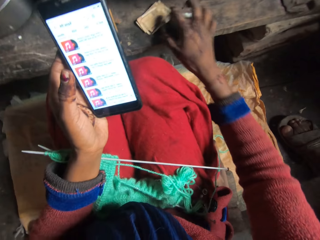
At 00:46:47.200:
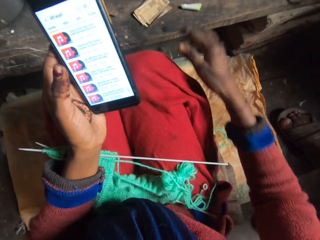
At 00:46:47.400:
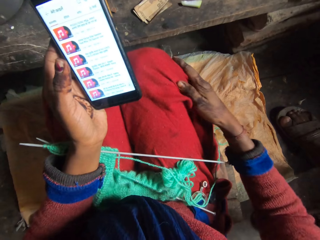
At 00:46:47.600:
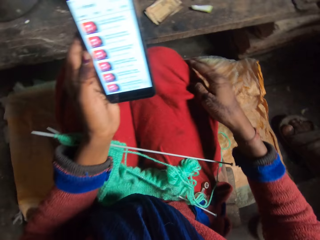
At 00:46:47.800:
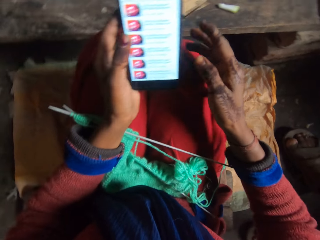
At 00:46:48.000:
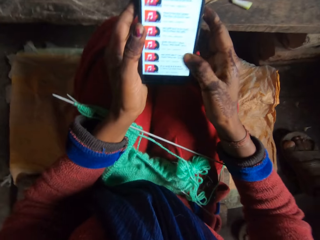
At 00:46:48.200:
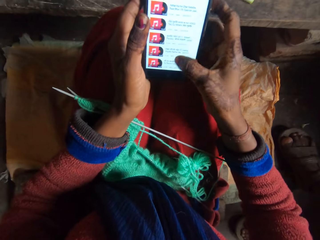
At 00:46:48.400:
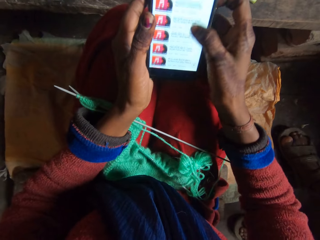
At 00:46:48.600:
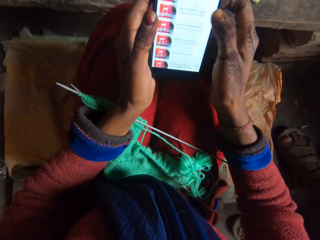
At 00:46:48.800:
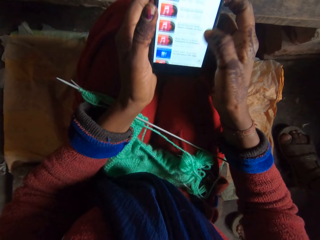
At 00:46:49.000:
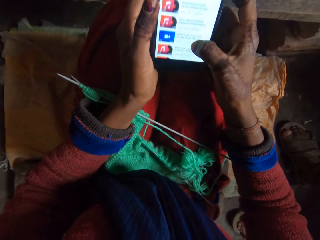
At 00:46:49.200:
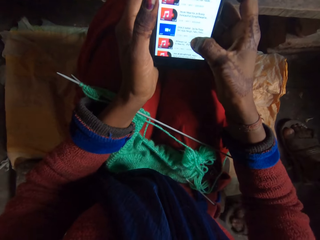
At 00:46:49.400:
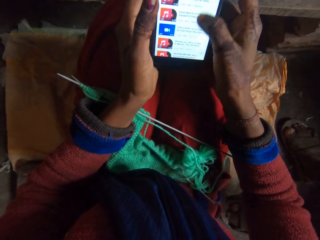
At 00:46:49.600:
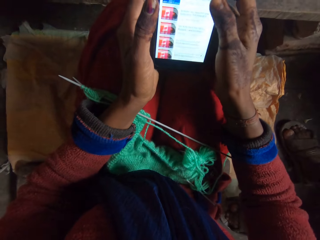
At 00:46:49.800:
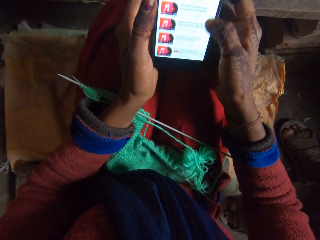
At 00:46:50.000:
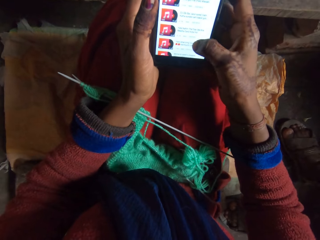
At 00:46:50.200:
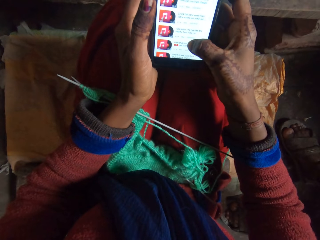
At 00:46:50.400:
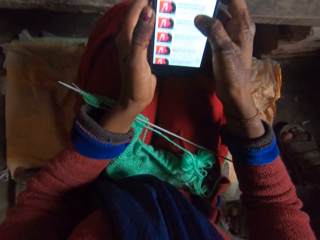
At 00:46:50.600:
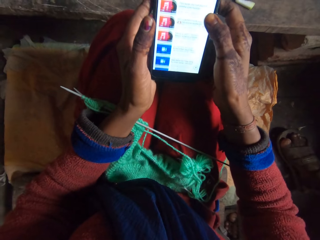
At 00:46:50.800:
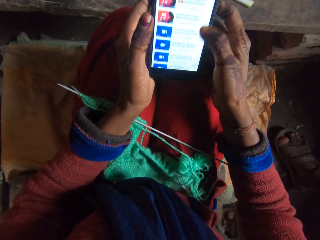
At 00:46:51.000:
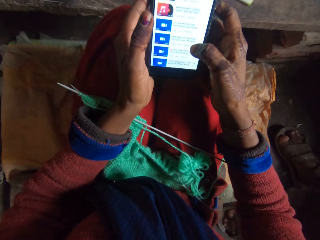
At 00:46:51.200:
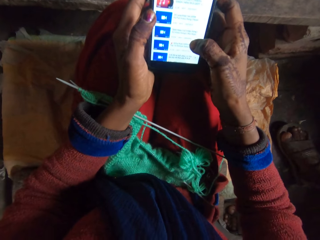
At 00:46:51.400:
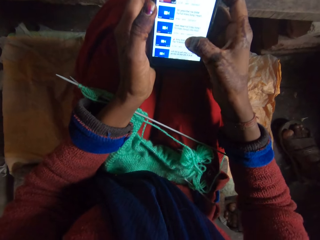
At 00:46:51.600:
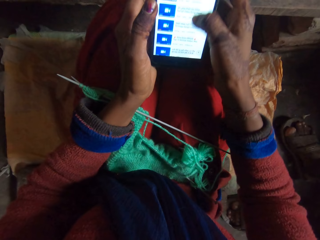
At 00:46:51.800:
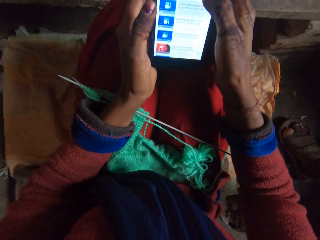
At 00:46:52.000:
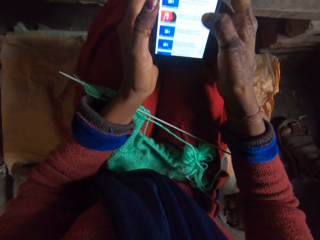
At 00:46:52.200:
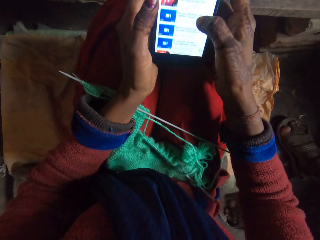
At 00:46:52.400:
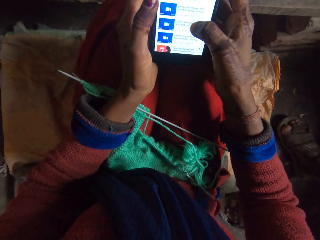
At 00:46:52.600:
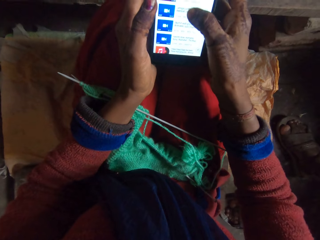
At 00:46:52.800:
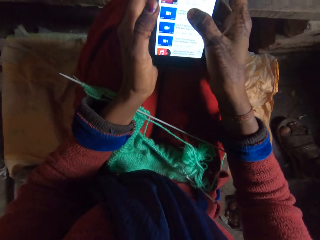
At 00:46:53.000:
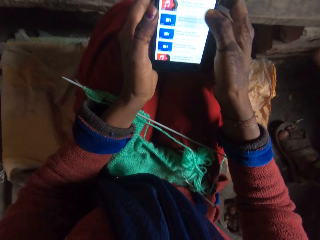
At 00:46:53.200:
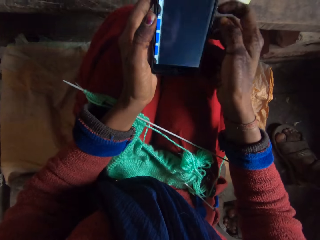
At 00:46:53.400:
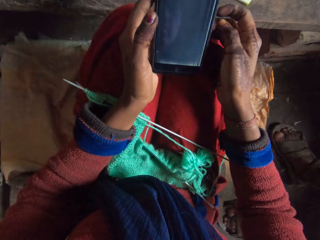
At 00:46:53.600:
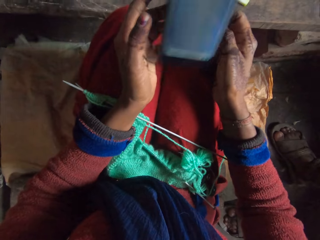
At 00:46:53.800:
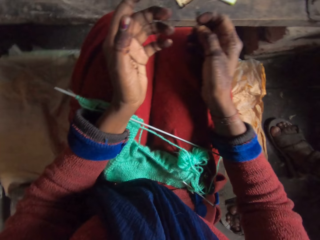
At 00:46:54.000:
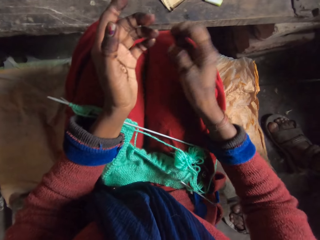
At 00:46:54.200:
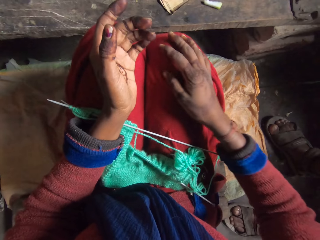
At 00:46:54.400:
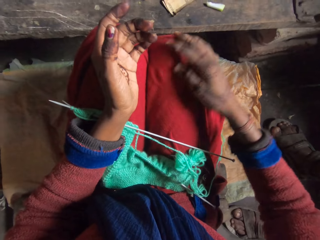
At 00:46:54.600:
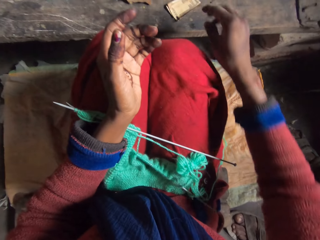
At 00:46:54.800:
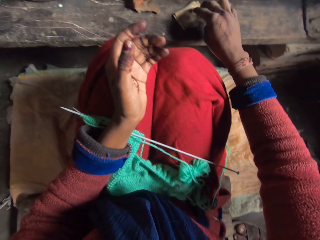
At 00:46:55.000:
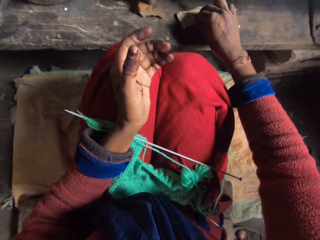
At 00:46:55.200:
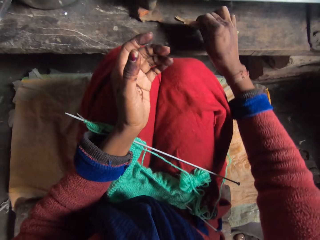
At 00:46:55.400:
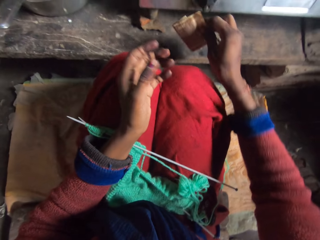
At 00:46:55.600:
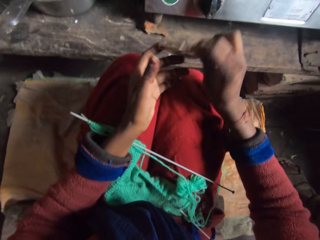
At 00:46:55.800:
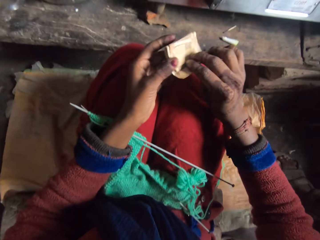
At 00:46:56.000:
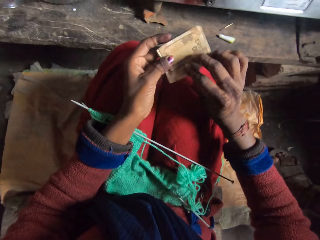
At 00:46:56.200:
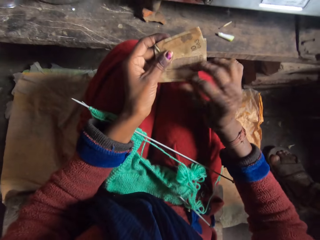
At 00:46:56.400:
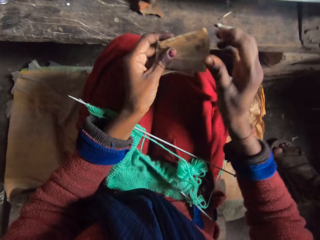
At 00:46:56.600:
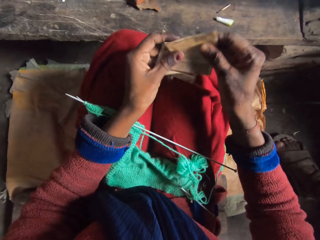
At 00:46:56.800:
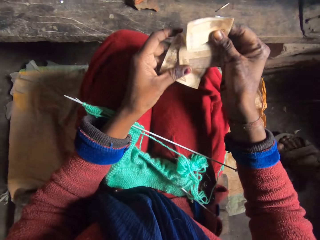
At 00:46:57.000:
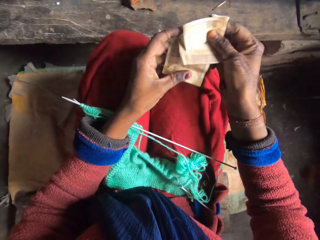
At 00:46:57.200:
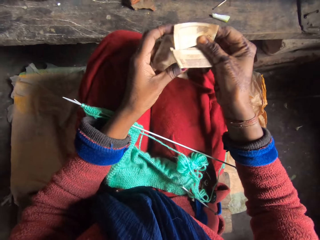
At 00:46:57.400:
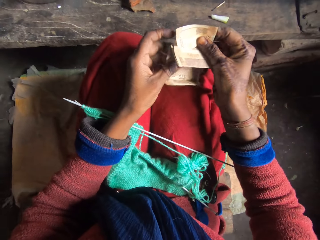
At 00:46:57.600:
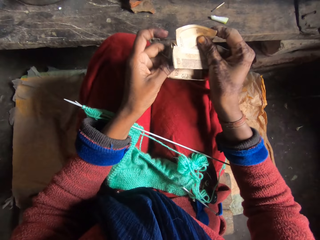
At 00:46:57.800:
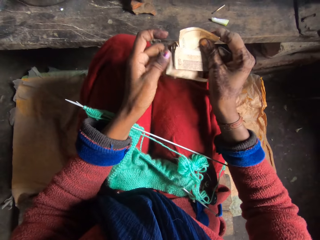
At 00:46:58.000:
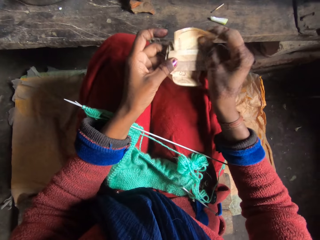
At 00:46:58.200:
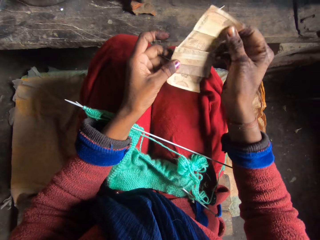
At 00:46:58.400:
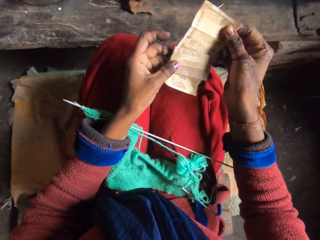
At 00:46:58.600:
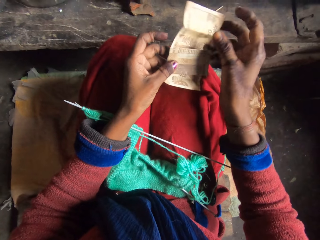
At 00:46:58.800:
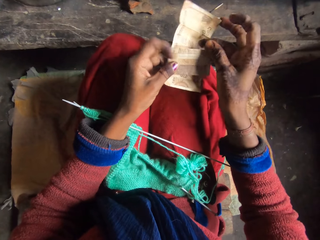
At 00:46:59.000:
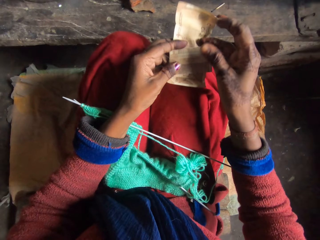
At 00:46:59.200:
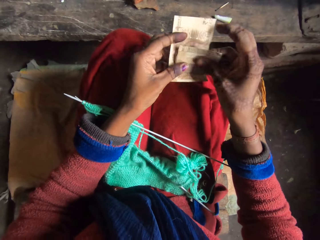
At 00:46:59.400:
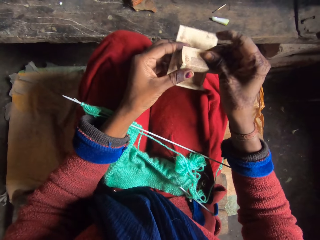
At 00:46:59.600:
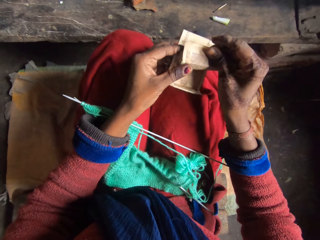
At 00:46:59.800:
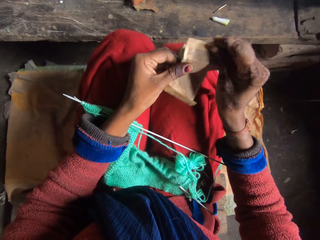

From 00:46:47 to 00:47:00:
The camera wearer cleans her right hand on her cloth. She operates the phone with her right hand and selects the music. The man collects the phone from the camera wearer with his right hand. The camera wearer picks up the money from the table with her right hand. She unfolds the money with her hands and counts the money. The man moves away from the camera wearer.

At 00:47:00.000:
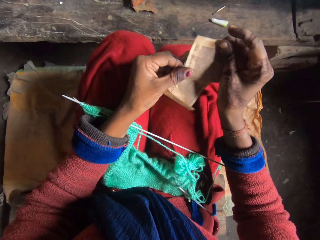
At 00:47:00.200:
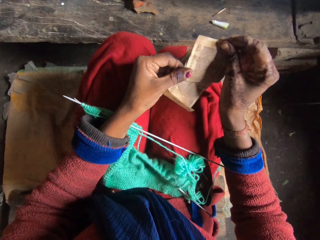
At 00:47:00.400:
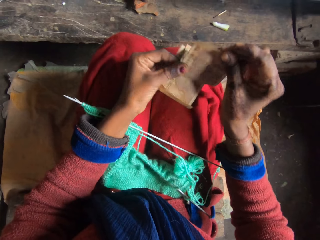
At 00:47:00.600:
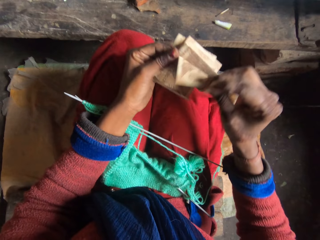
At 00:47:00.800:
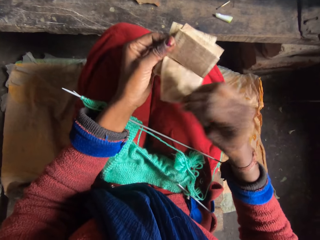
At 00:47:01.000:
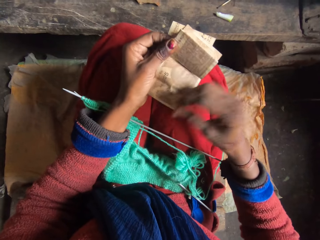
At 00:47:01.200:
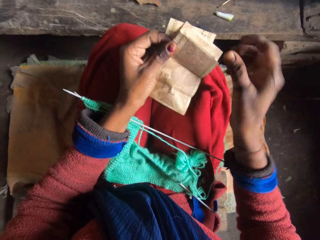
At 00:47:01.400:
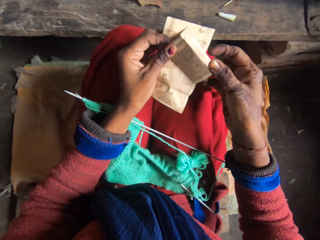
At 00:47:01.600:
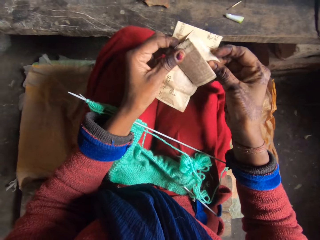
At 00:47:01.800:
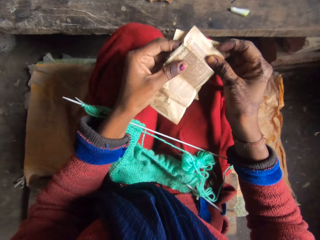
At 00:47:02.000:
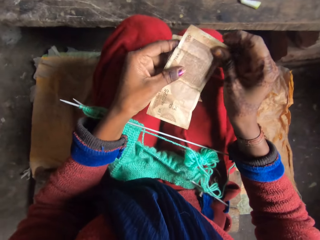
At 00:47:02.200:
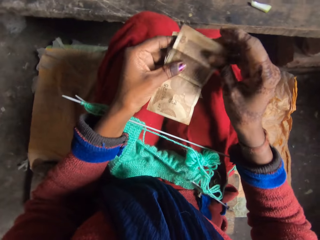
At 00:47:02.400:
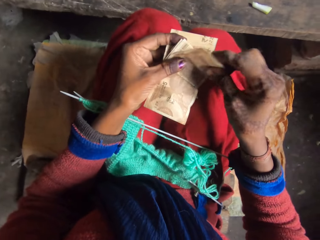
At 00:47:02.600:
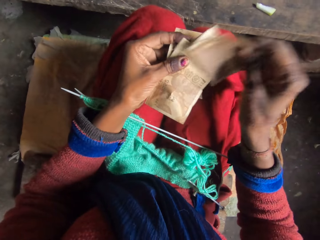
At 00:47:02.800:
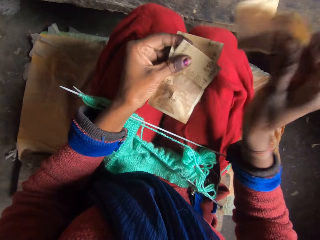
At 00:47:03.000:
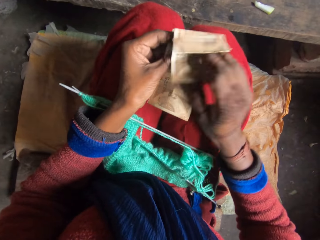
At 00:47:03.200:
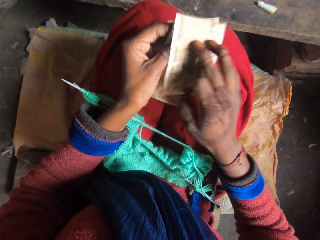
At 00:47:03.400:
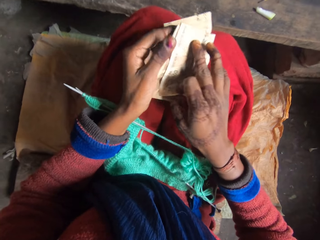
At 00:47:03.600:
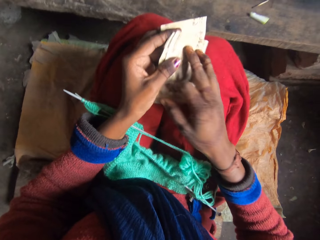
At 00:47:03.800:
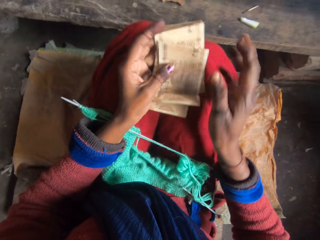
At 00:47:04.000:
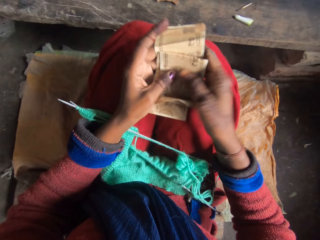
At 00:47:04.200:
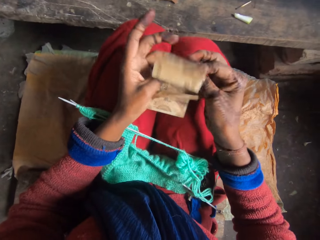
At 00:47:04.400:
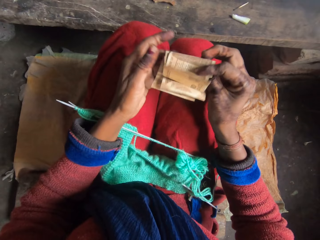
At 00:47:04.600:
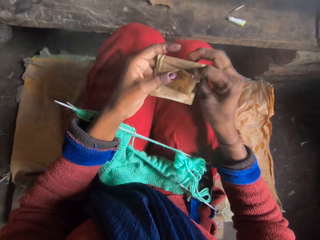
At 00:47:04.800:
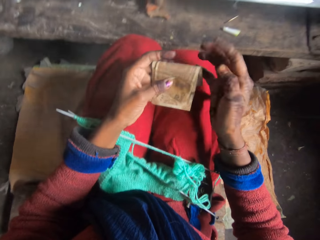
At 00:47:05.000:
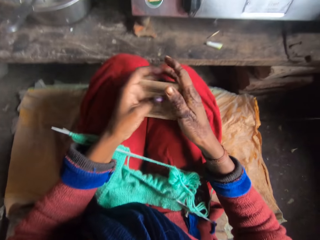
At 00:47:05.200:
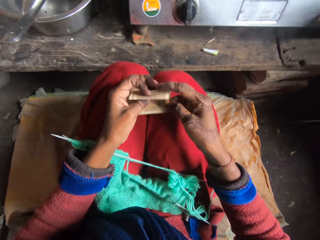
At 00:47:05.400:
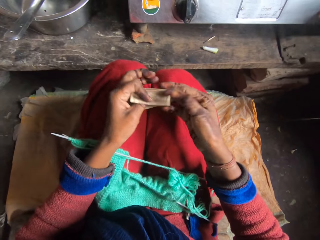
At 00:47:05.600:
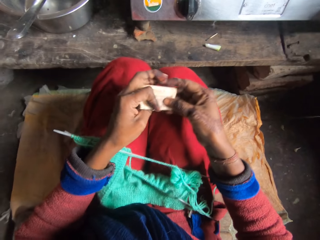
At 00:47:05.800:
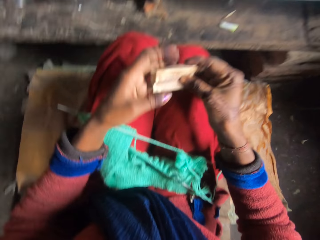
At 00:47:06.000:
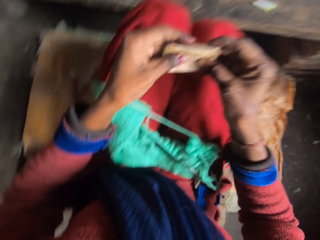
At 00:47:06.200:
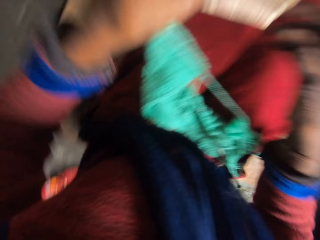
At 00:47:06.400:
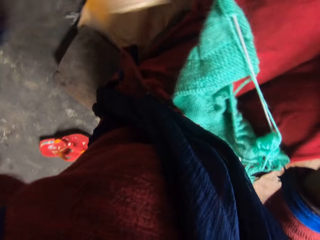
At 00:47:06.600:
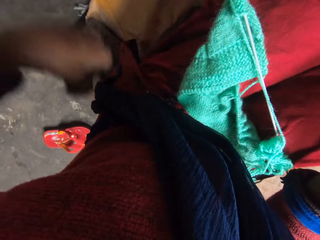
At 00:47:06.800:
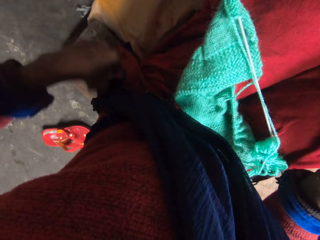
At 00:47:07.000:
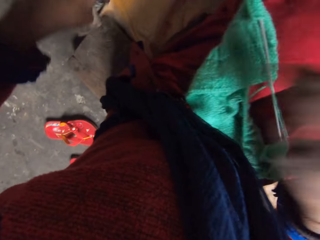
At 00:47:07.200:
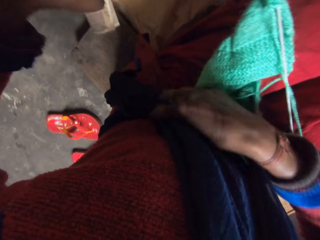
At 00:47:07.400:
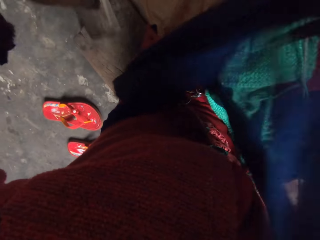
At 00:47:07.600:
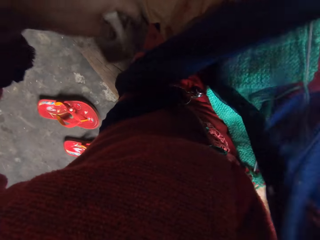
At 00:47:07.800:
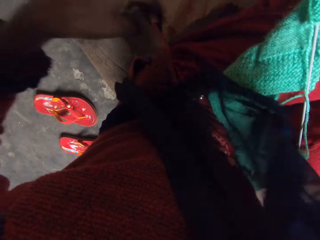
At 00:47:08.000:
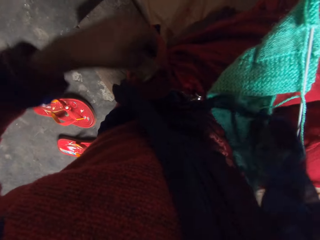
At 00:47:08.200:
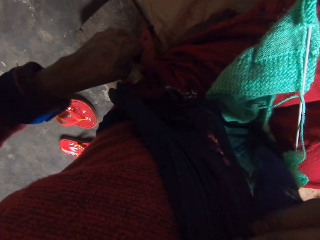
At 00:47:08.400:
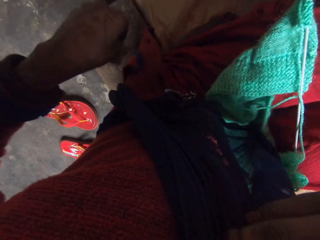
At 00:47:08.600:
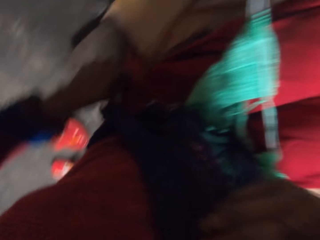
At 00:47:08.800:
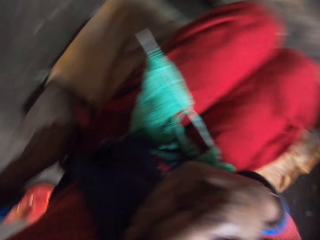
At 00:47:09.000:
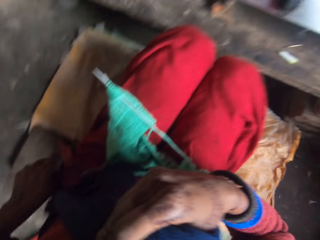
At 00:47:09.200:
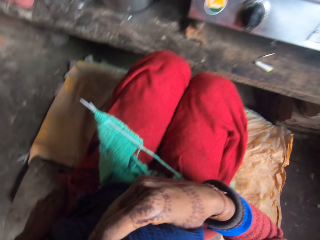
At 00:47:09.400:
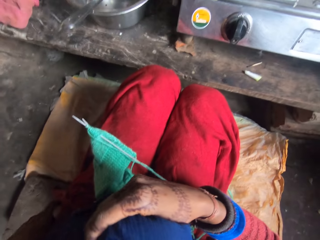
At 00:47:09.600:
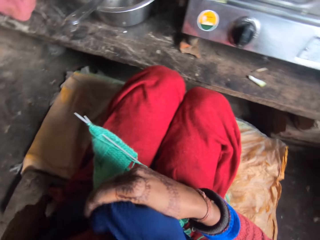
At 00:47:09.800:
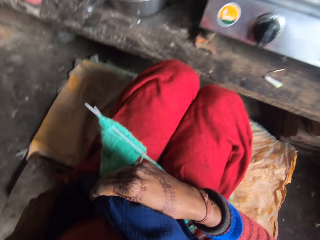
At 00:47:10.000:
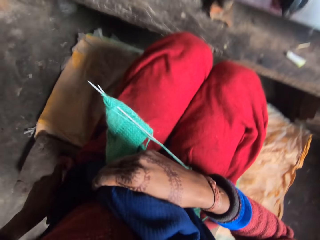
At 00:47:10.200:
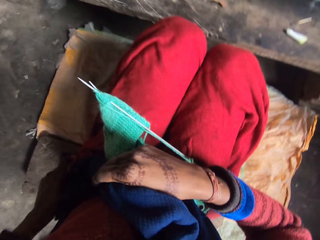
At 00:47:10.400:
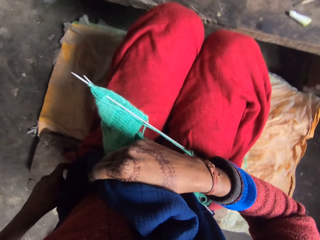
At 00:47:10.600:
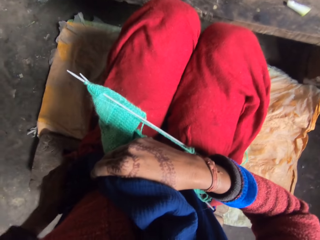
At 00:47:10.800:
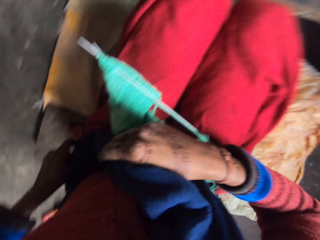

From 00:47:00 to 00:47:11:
The camera wearer folds the money with her hands. She moves her left hand towards her pocket. She adjusts her scarf with her right hand. She puts the money in her pocket with her left hand.
